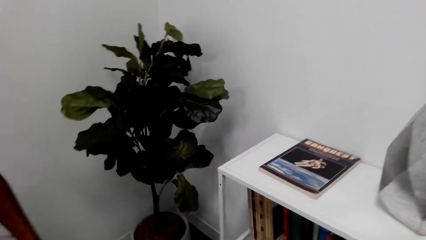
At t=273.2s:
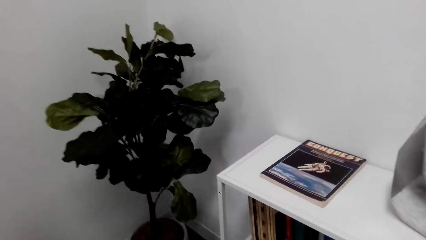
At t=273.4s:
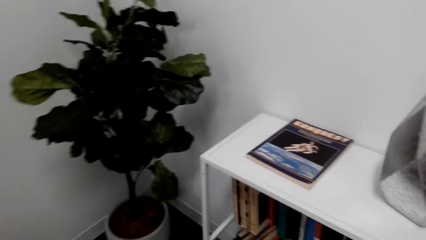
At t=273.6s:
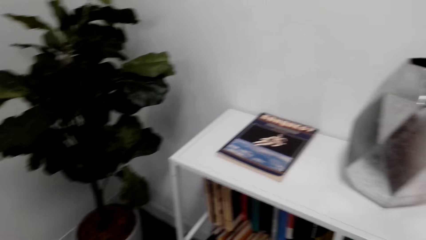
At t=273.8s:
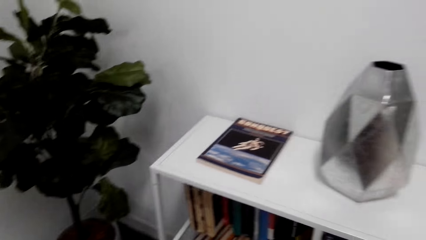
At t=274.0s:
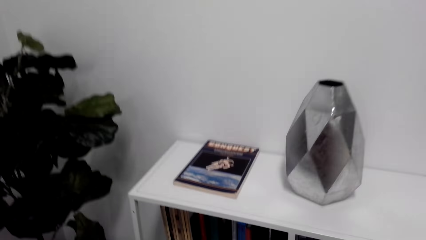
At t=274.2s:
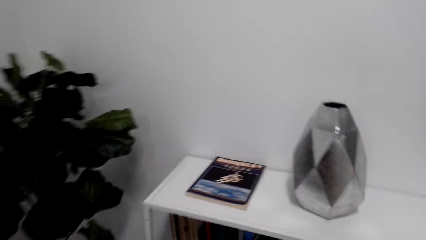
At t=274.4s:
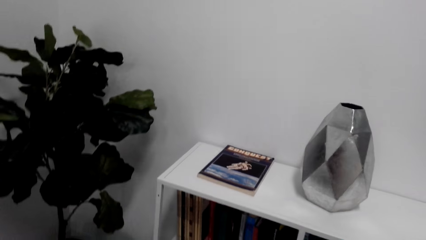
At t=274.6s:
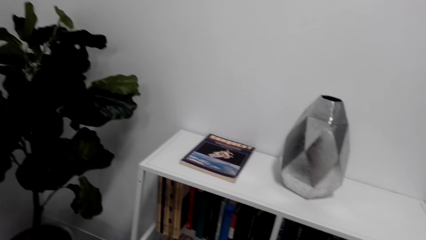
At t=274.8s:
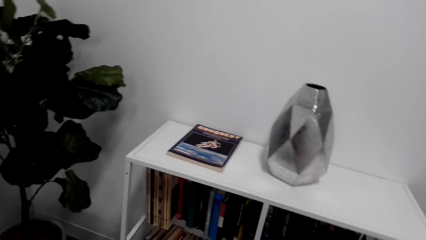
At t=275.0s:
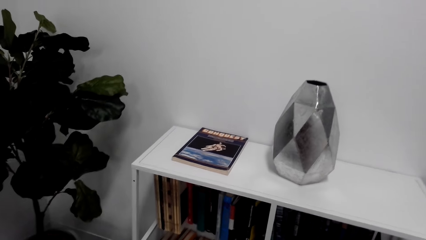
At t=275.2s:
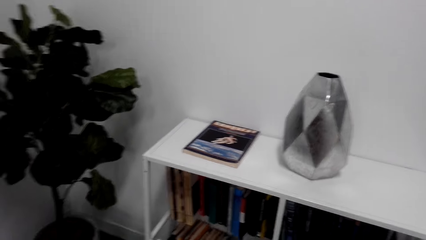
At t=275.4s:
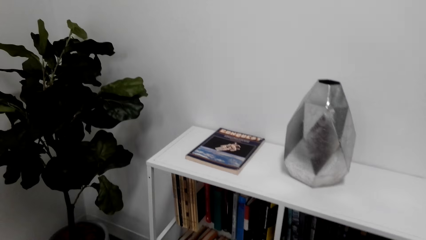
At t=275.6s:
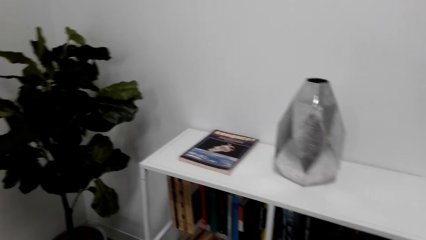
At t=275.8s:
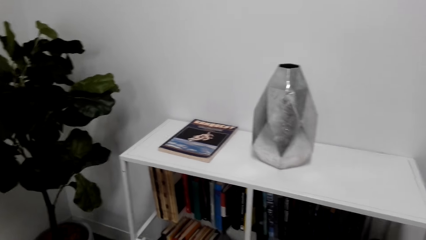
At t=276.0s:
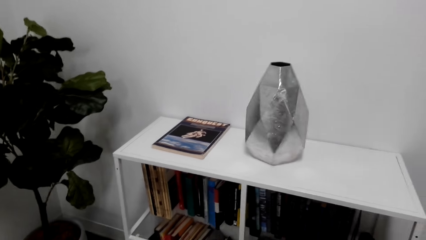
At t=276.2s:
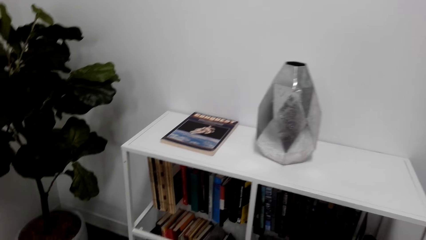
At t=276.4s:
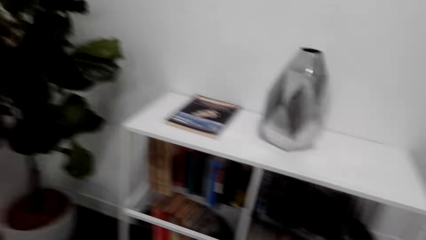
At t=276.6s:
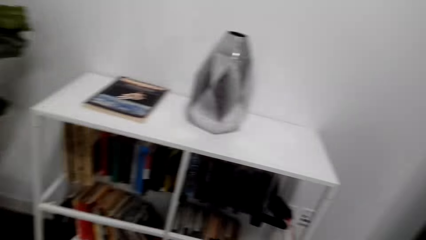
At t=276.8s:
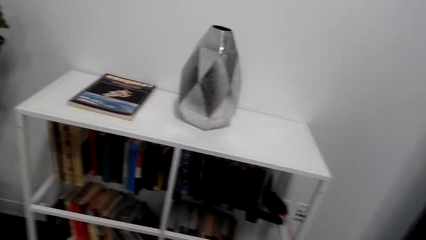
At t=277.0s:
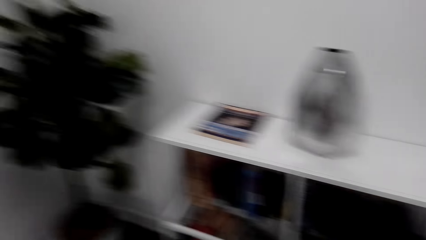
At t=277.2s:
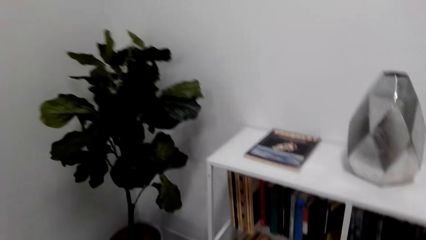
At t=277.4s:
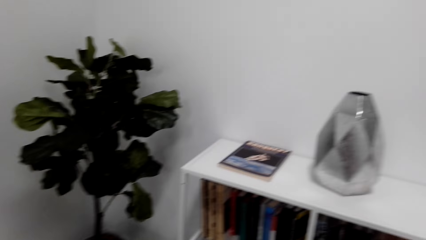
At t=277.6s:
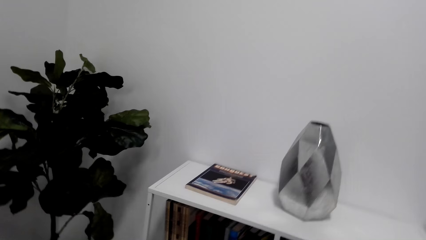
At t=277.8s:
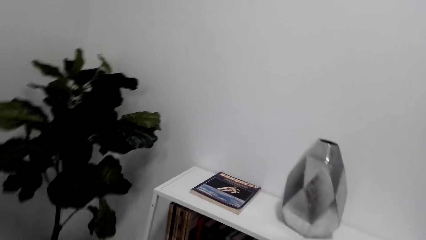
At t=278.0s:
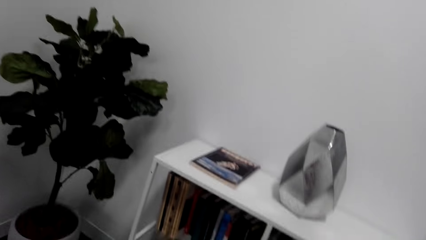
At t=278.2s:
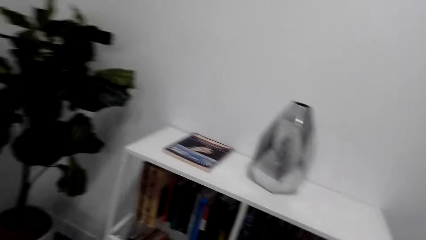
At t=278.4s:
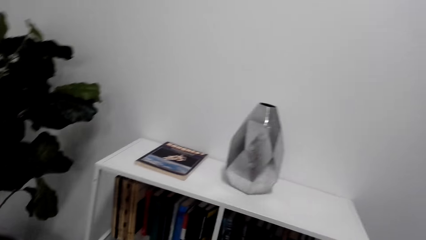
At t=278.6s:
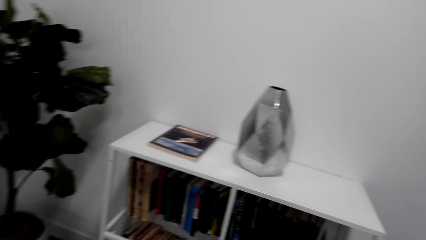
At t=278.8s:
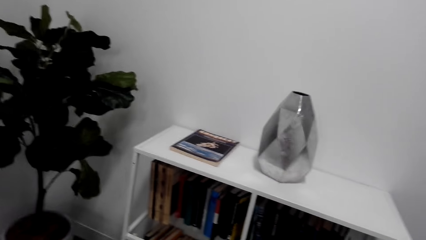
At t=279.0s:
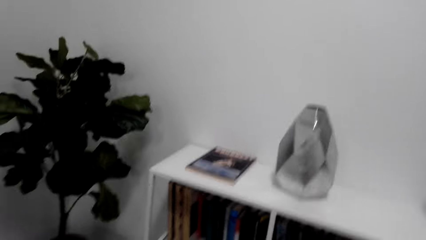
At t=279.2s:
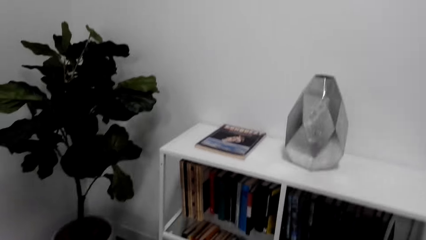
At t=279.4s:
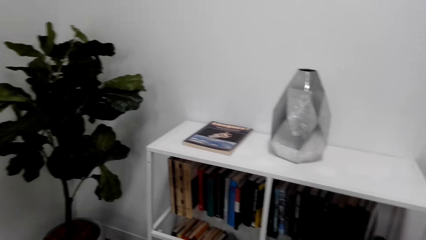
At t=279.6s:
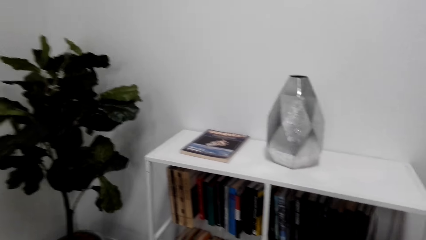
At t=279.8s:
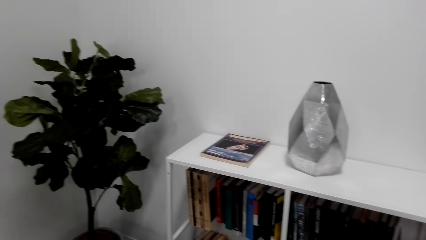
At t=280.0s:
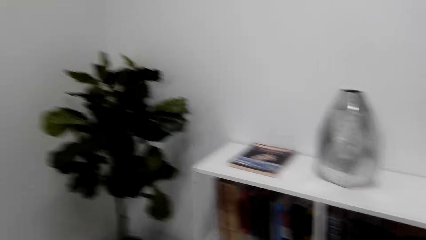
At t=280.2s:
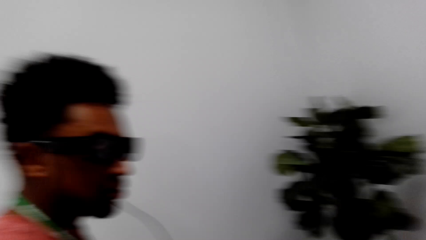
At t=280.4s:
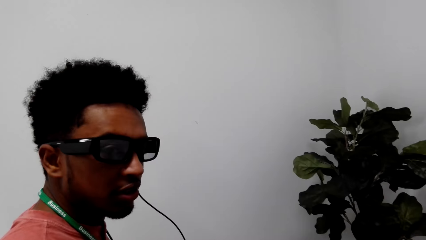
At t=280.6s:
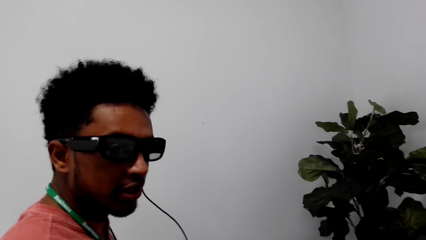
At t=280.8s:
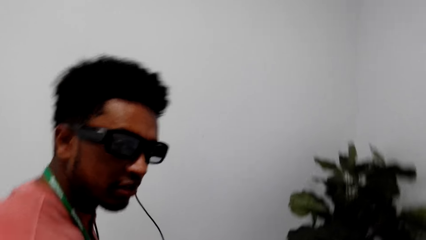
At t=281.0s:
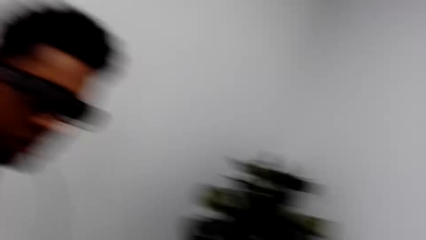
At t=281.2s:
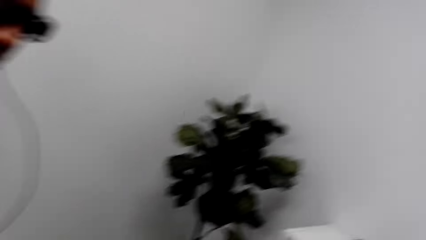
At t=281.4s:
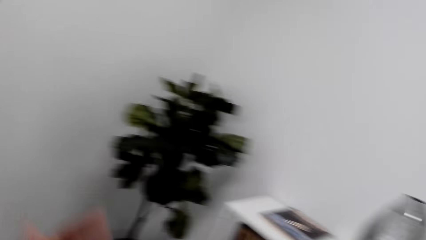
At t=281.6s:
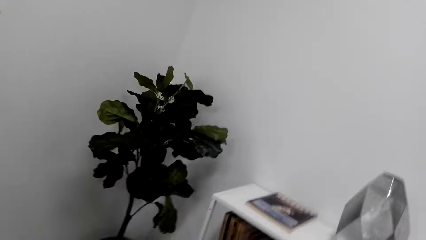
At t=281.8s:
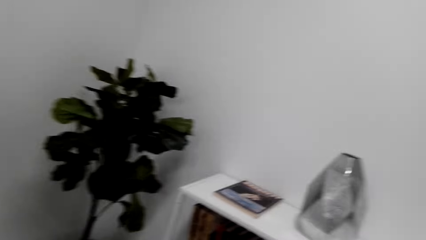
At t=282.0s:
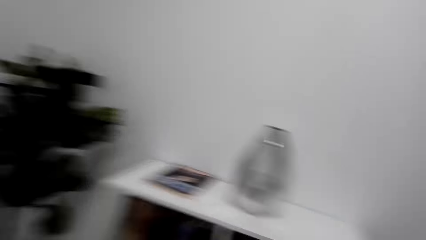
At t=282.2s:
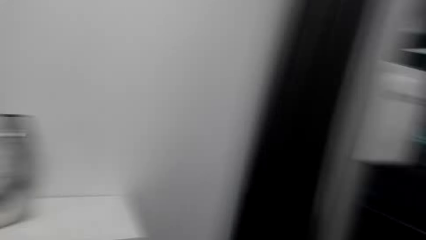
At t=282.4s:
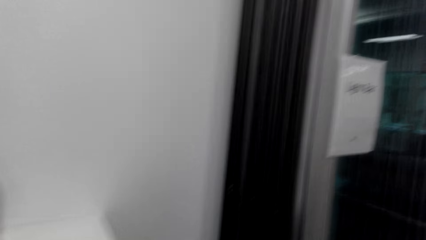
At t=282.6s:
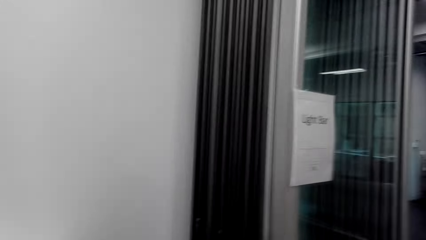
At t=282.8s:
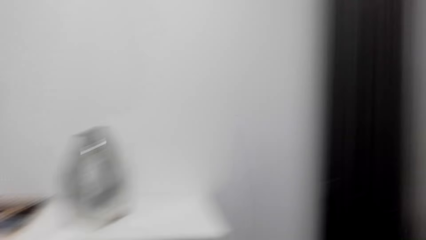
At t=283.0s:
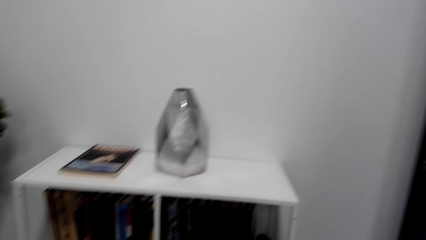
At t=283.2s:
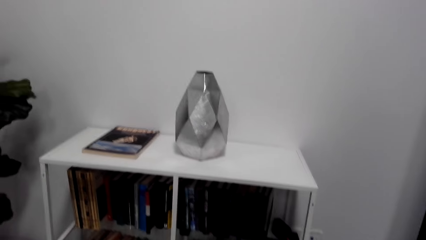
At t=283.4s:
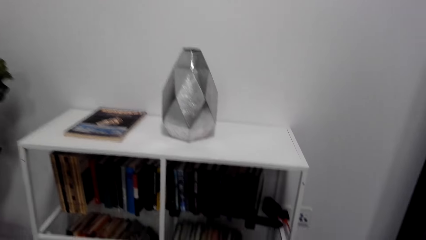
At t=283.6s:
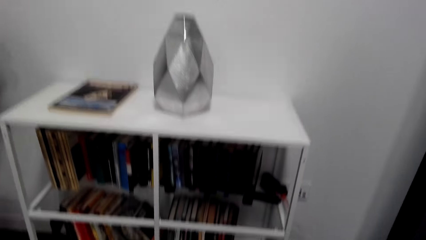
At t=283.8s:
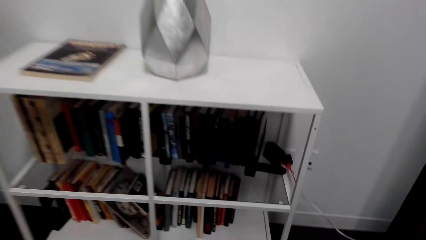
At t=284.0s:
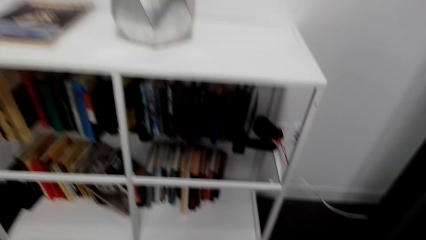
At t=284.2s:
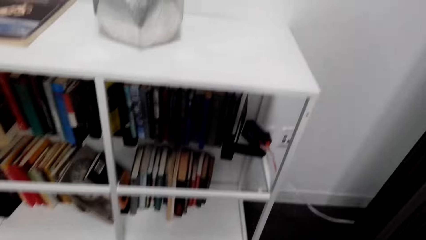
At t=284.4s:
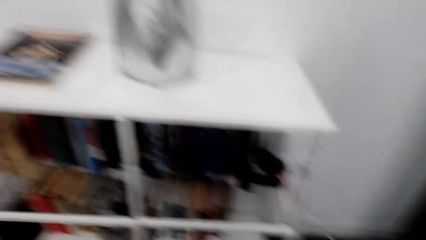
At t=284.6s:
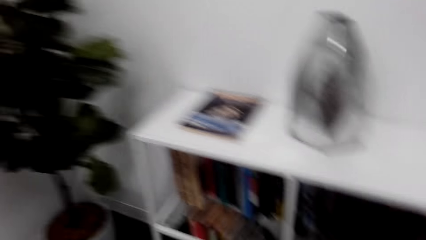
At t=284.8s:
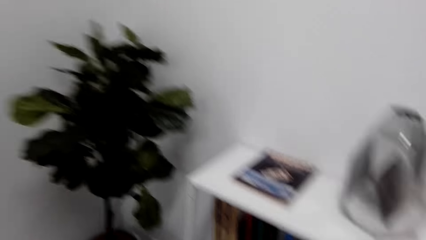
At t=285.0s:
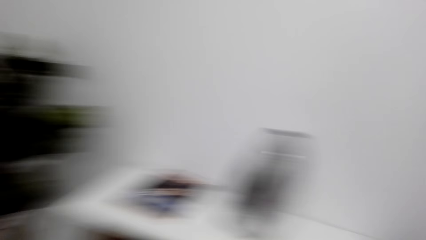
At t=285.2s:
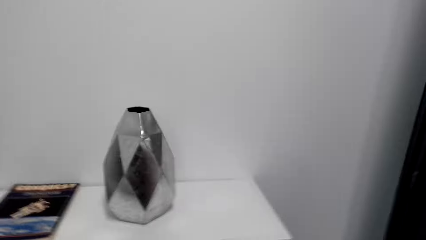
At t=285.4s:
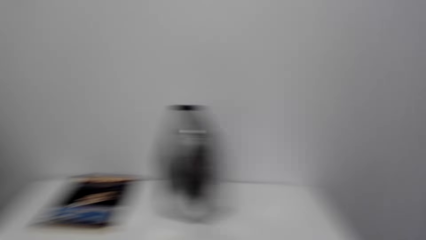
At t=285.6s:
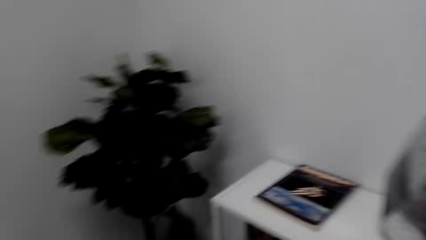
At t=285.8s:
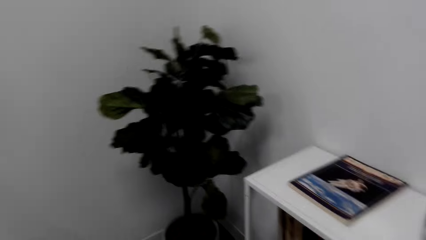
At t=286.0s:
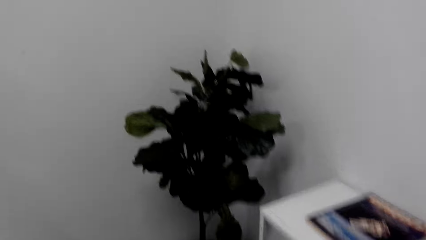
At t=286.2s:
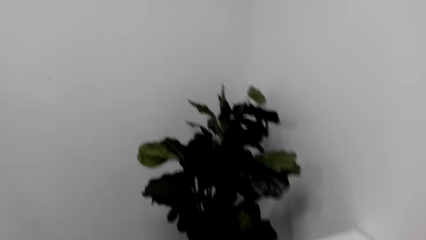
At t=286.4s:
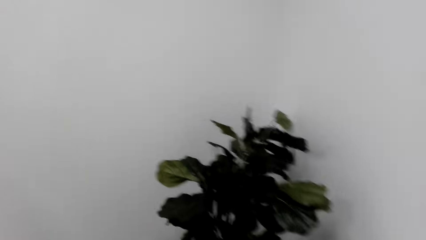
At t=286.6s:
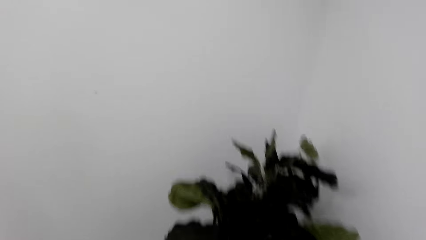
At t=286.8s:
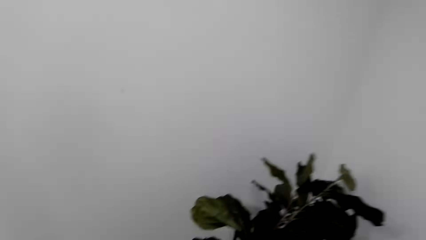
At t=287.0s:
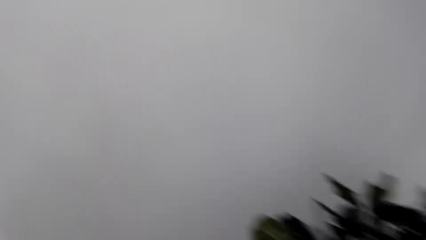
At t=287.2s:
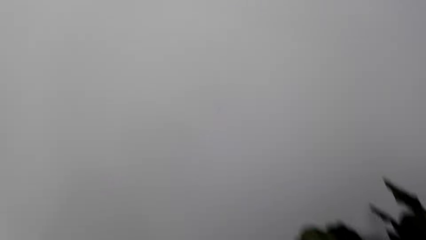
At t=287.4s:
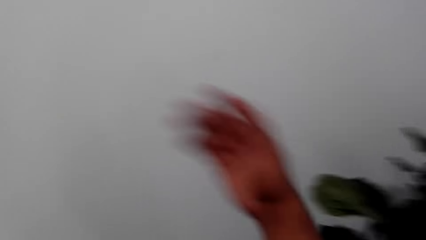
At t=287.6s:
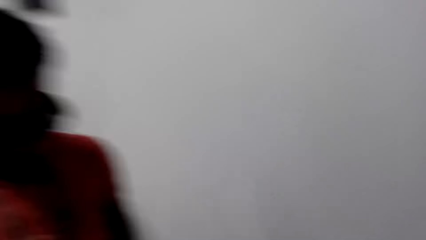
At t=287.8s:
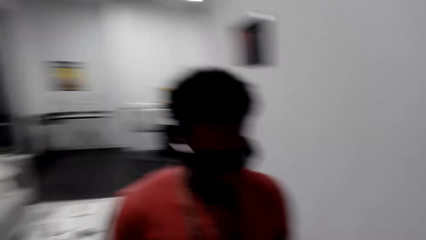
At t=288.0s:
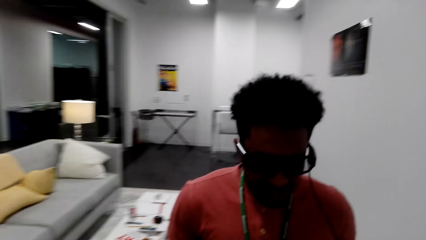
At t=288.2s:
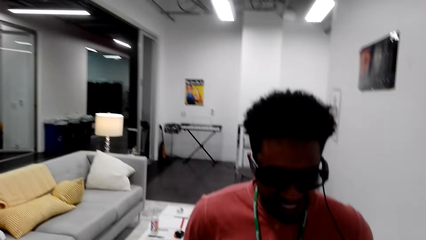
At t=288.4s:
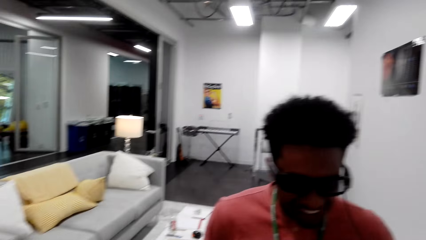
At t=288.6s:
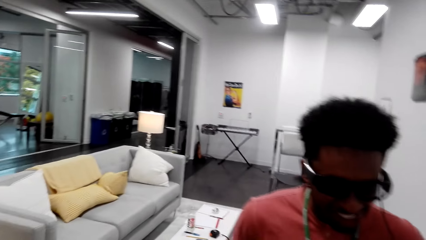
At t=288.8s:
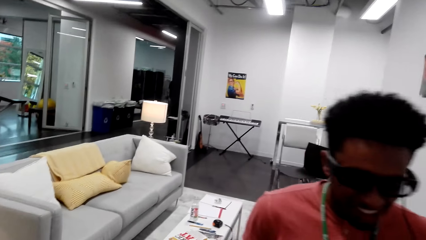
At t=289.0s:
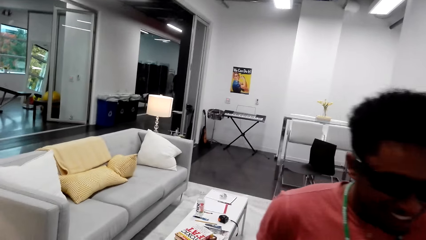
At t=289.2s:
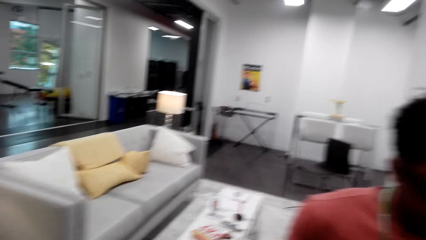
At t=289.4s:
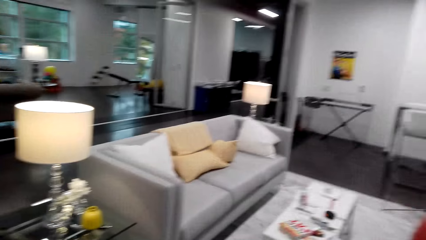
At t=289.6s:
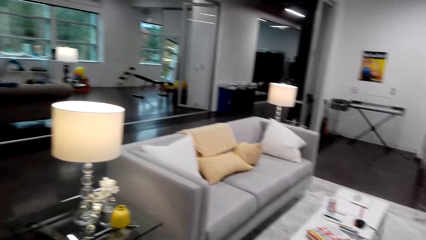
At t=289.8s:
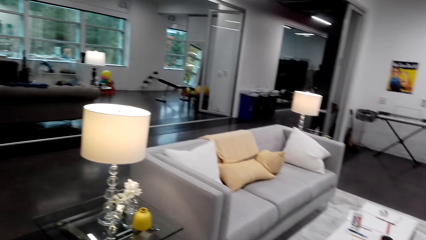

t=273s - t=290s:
The camera wearer looks at the bookshelf and dialogues with the man. They look at the man. They interact with the man.
